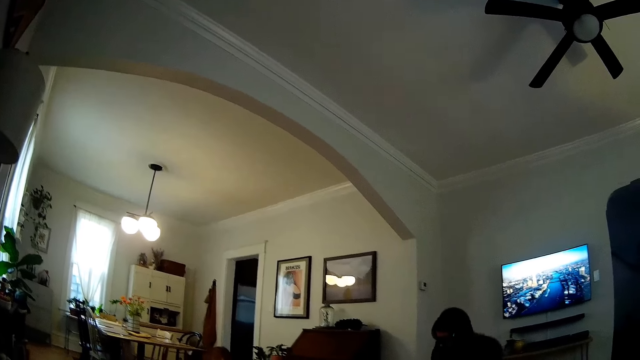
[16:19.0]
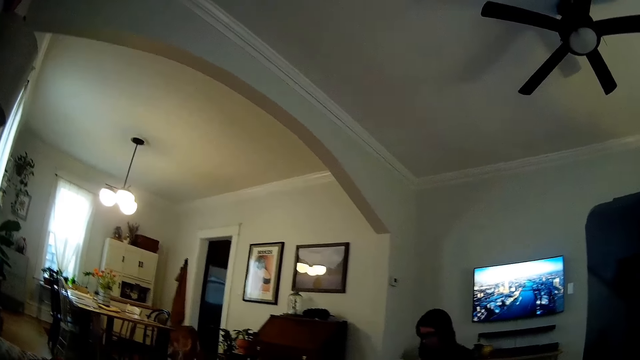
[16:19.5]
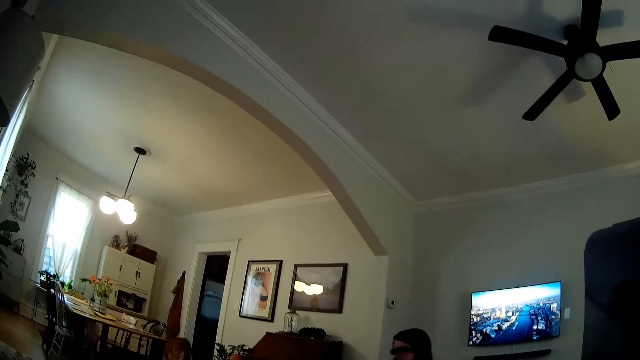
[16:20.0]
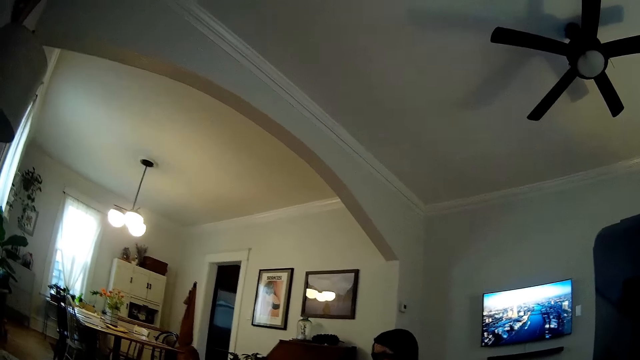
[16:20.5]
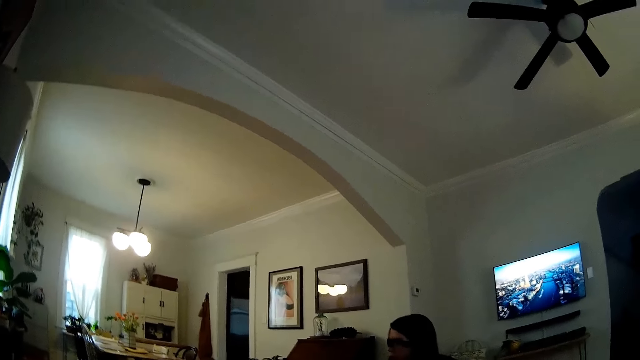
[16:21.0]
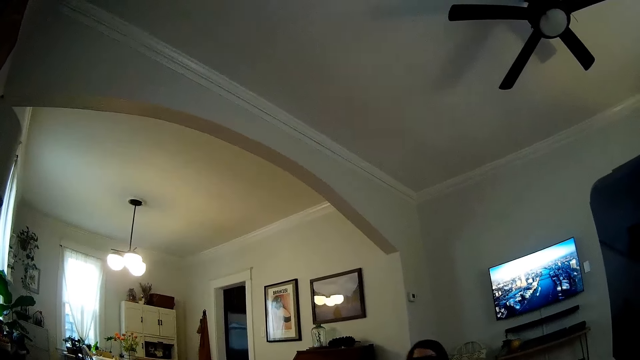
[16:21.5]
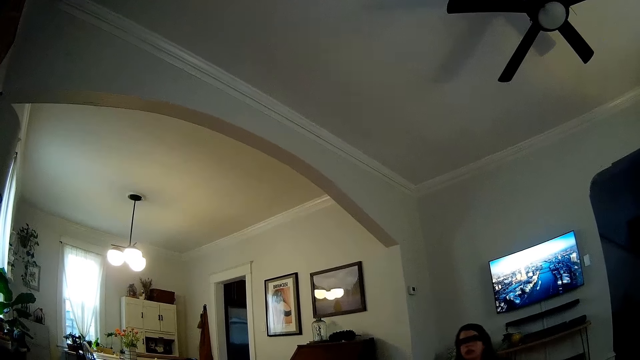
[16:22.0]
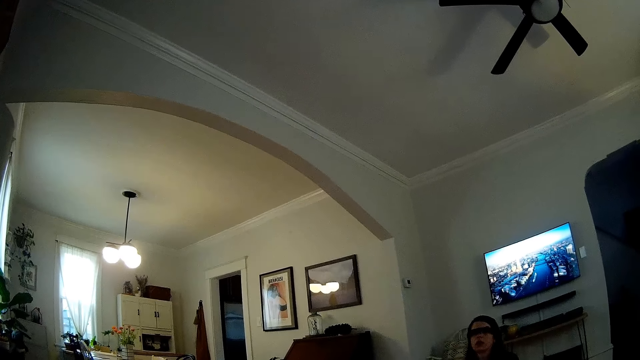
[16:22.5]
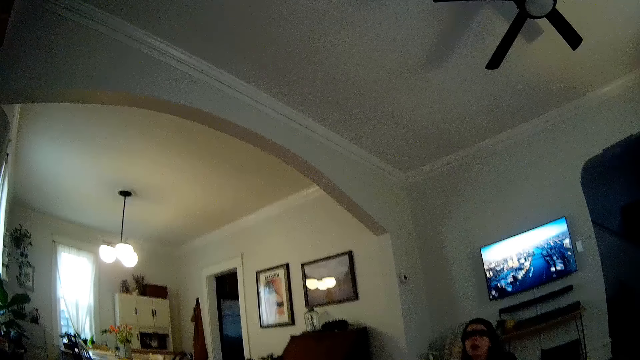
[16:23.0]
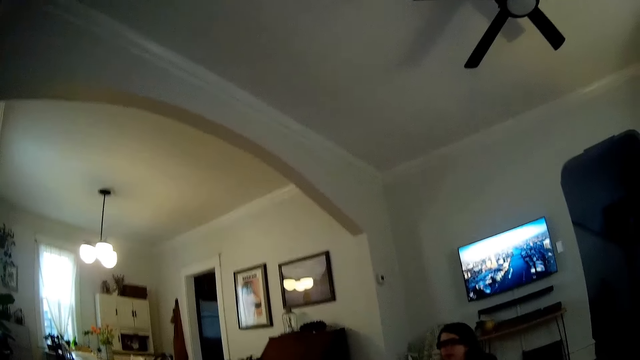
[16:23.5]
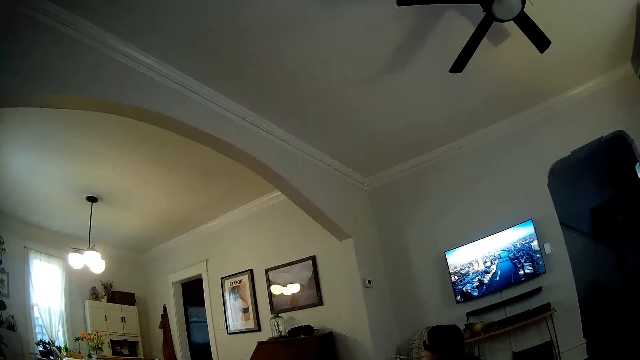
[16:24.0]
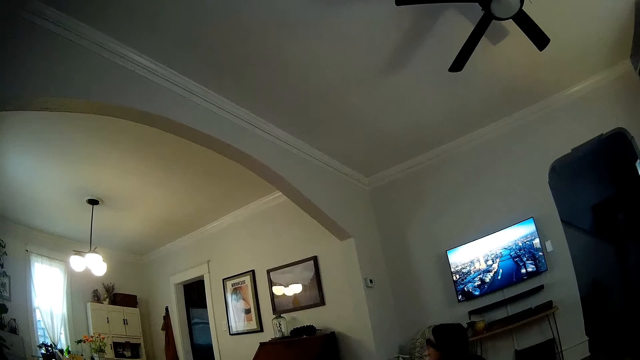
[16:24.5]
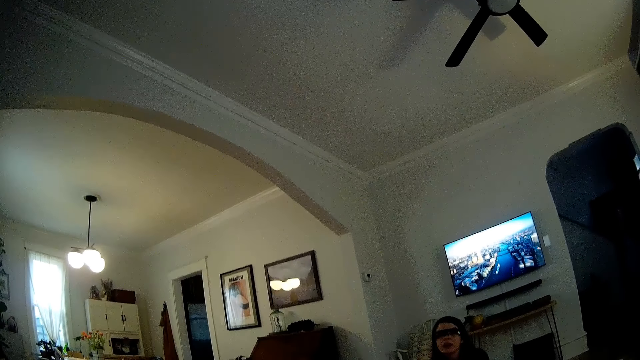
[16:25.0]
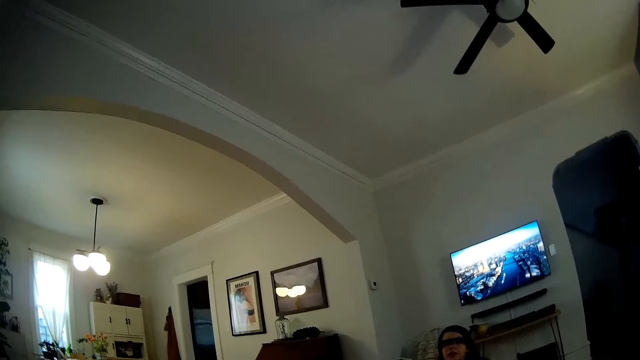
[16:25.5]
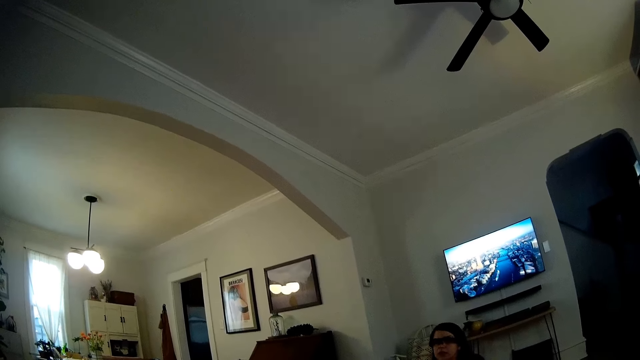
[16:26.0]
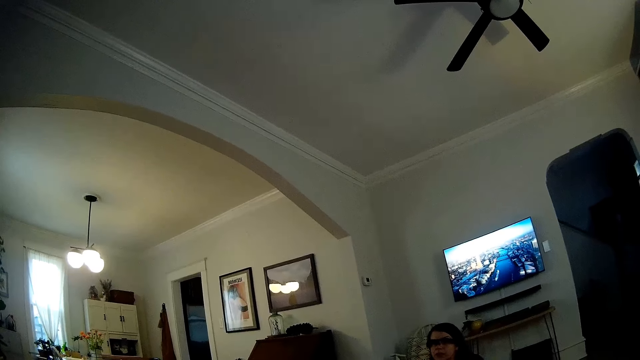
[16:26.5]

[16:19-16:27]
The woman sits on the floor. She kneels on the floor. The camera wearer interacts with the woman.

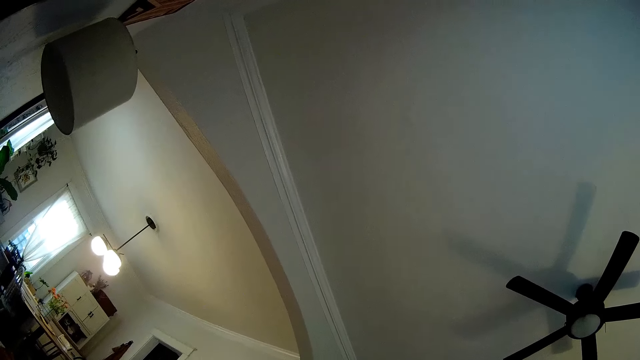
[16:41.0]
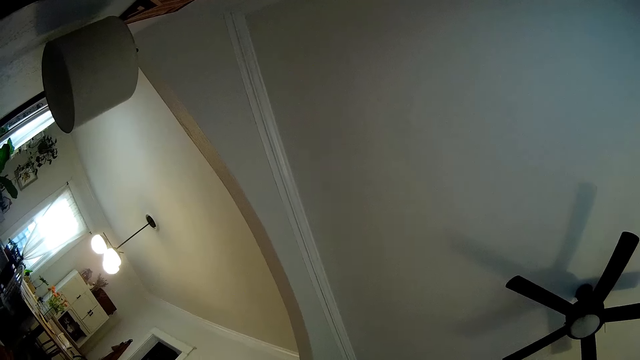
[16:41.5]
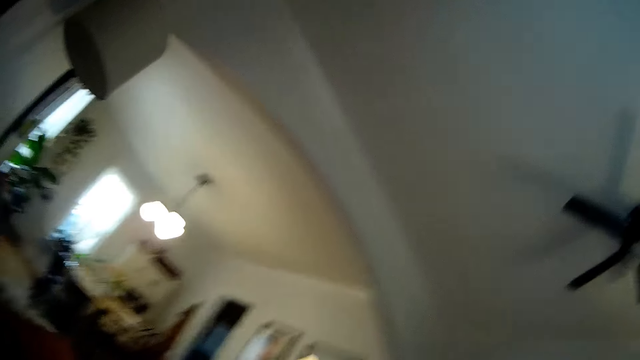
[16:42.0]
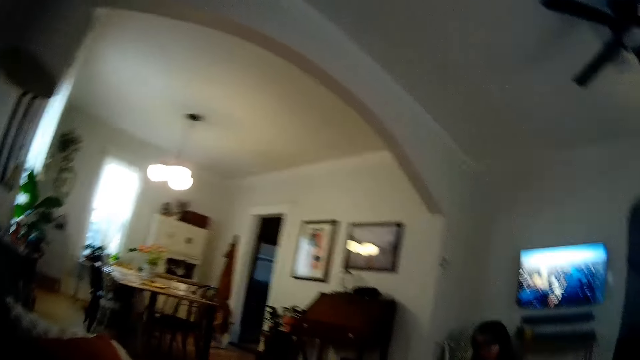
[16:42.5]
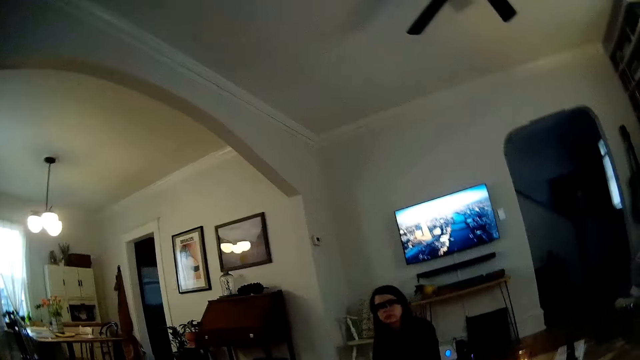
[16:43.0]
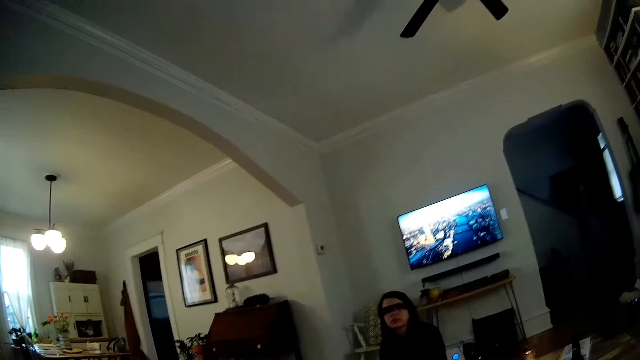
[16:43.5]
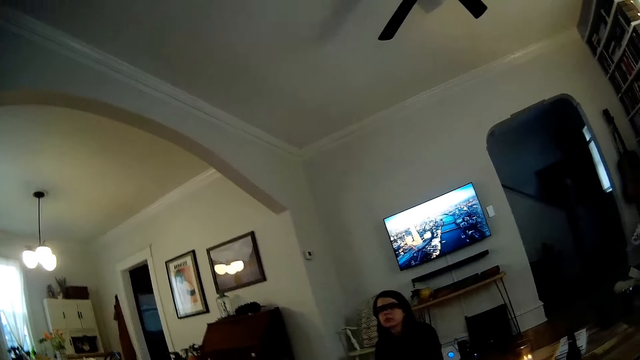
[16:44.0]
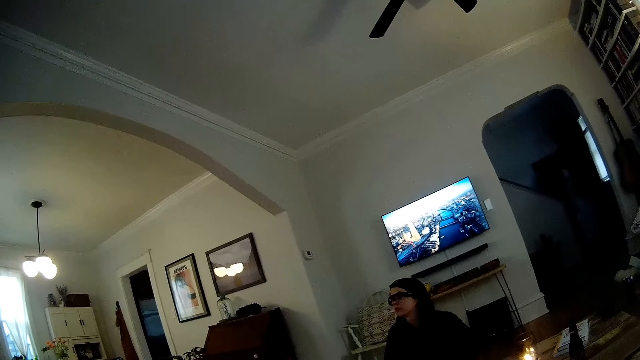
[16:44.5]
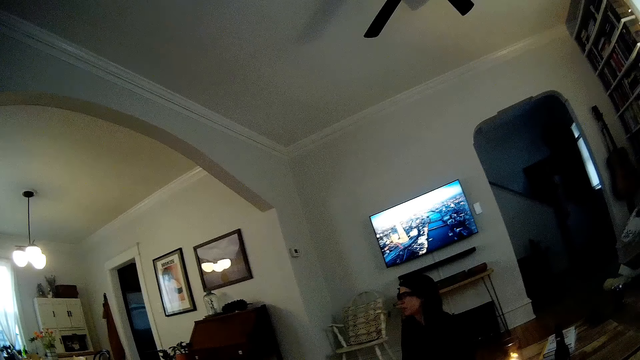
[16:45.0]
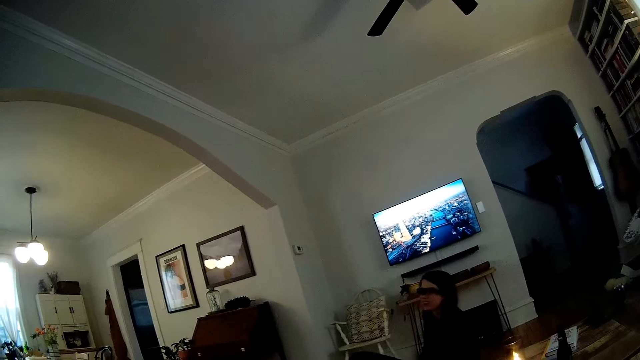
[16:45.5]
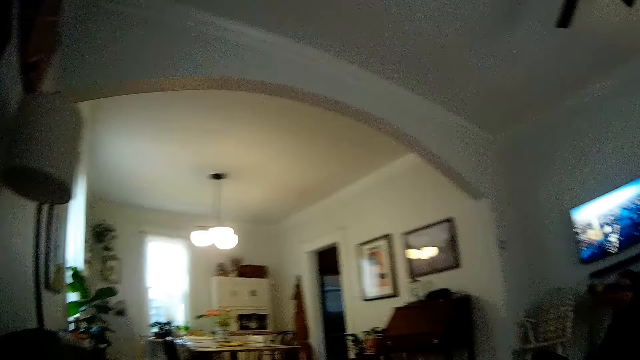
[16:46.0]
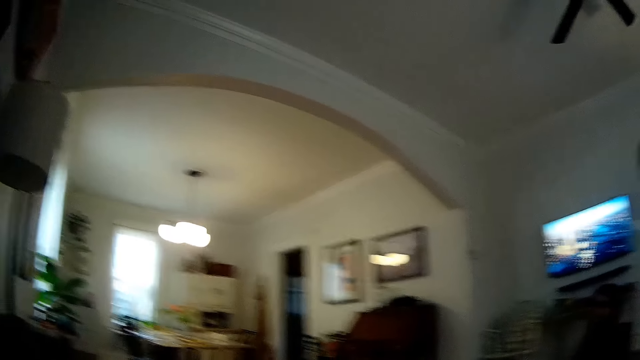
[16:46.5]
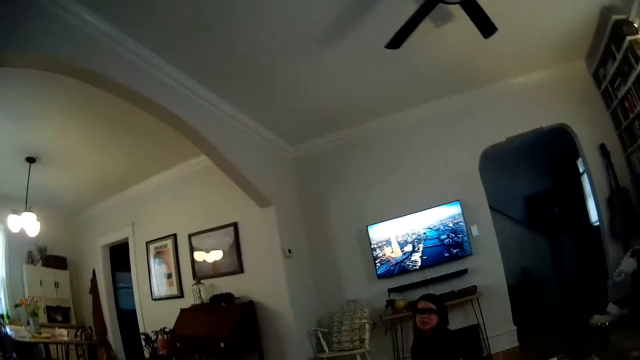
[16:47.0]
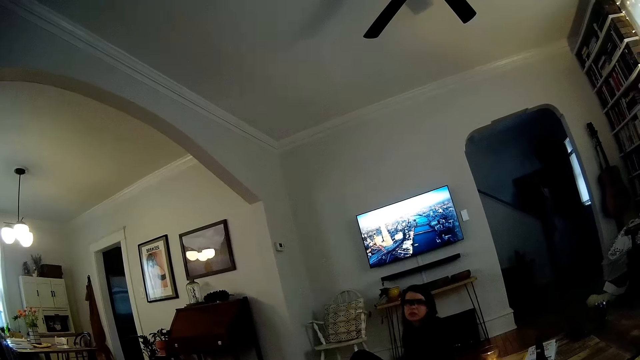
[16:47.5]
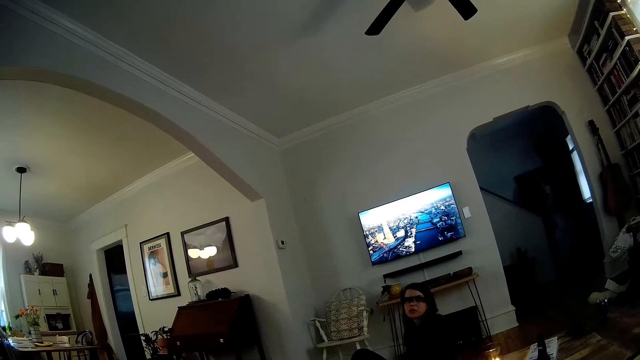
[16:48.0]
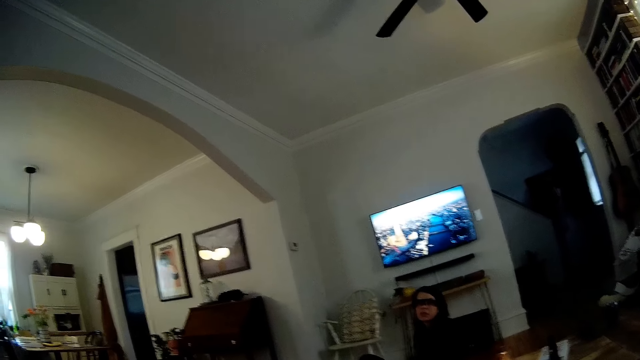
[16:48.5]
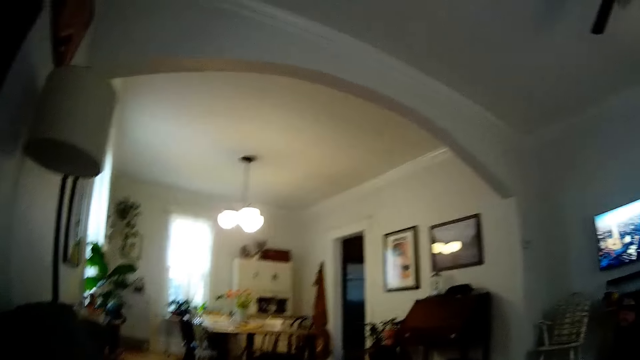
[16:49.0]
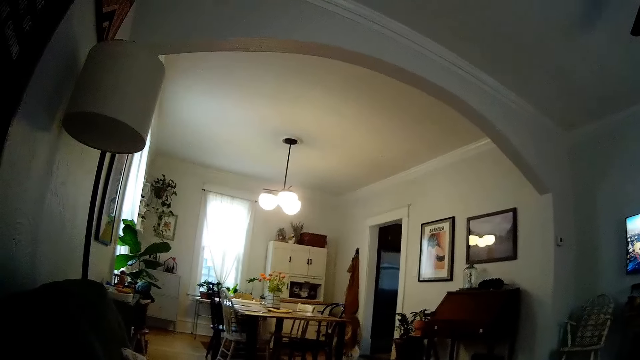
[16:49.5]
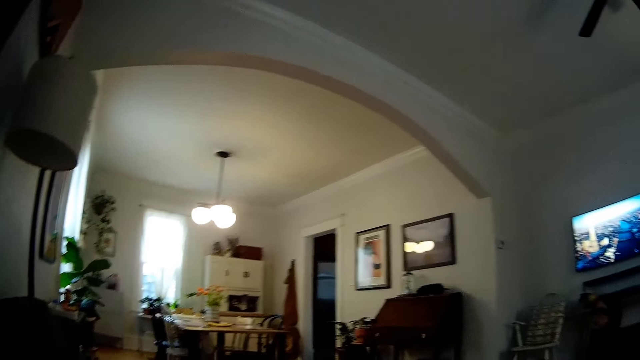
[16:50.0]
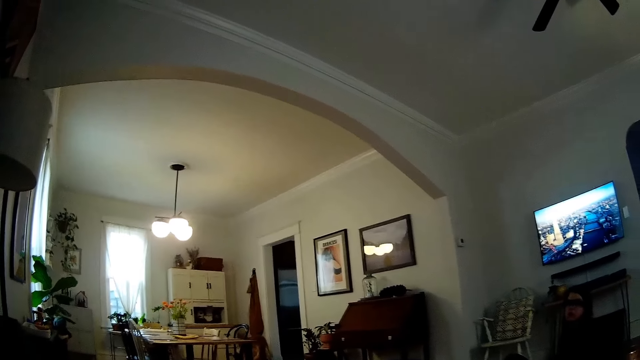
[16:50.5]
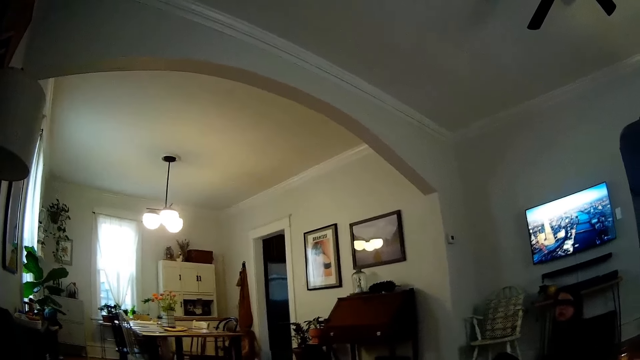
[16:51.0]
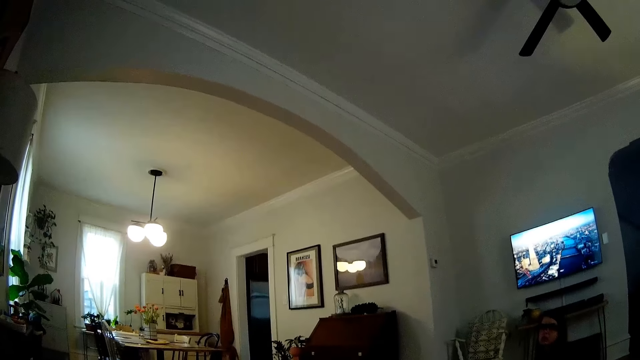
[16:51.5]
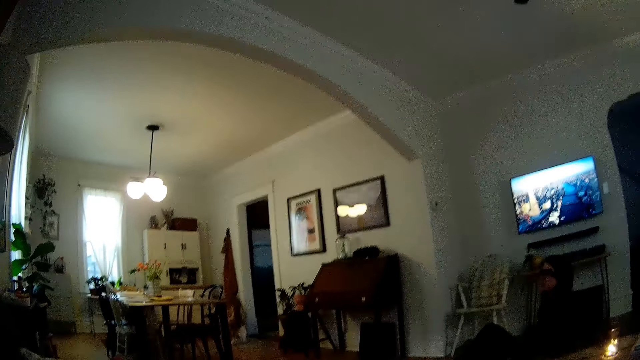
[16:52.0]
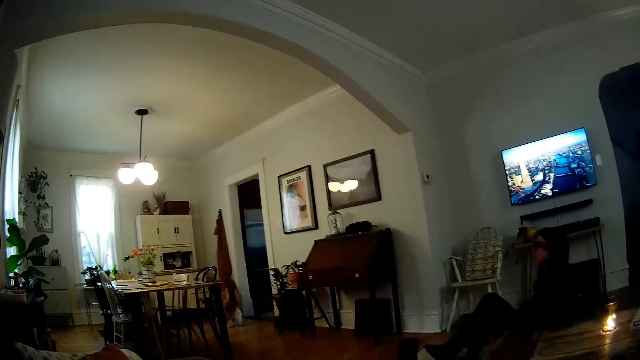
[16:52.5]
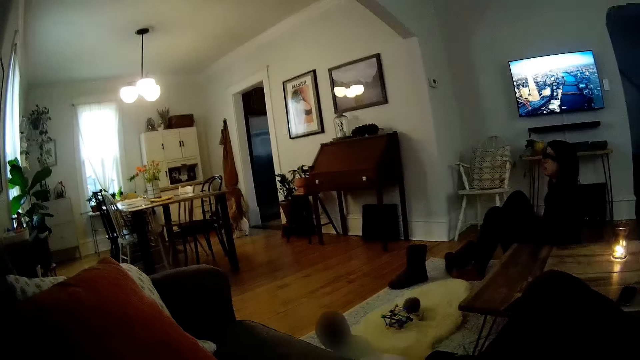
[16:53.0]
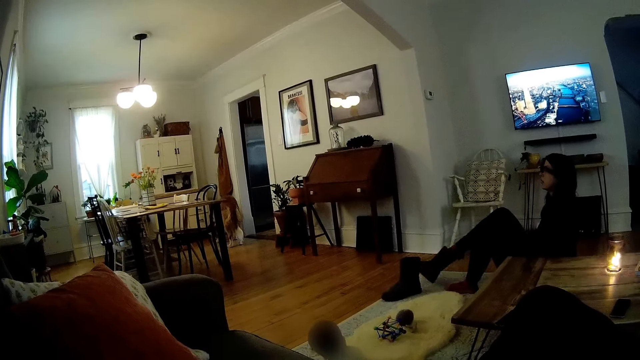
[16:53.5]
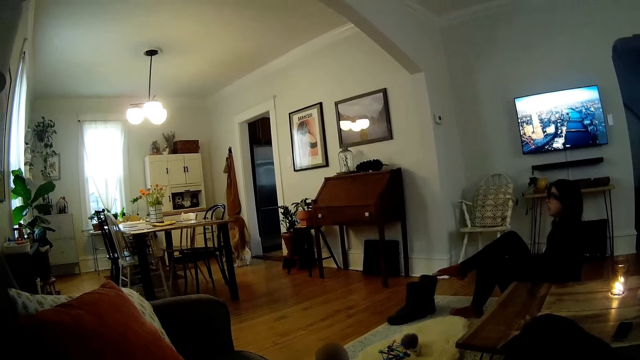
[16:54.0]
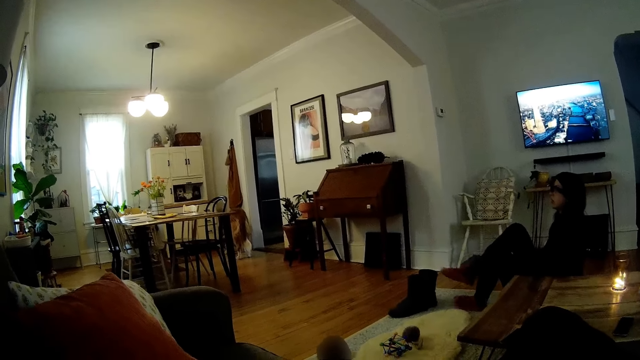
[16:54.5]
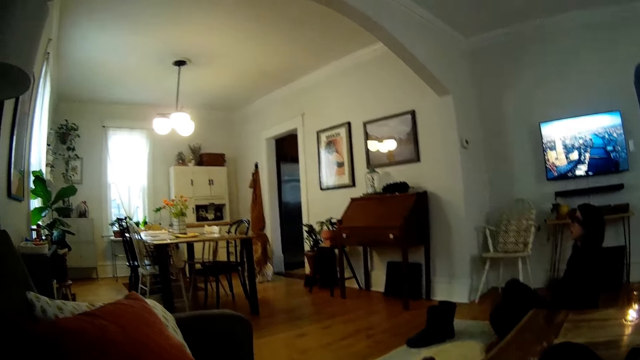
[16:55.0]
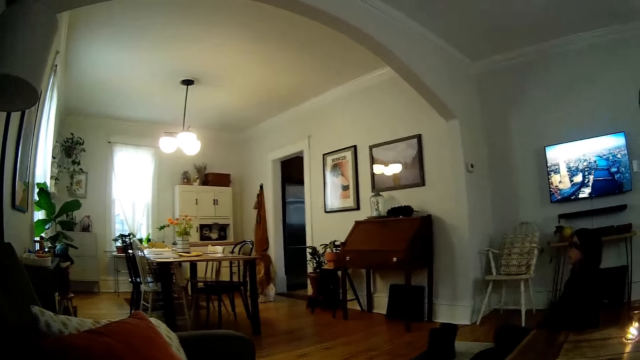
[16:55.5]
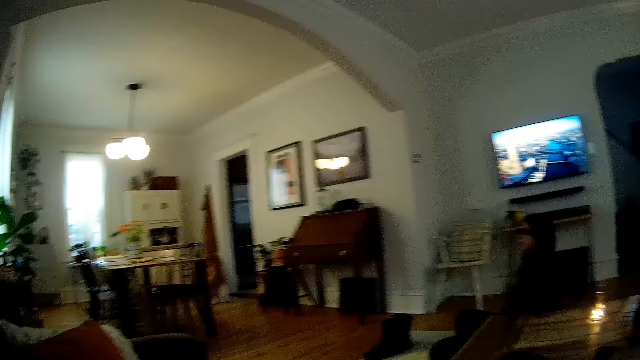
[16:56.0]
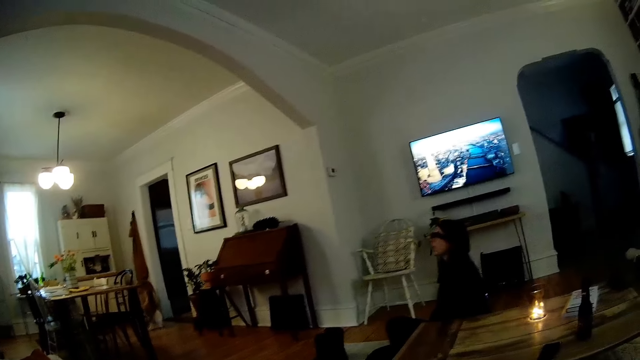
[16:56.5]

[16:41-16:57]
The camera wearer interacts with the woman. The woman sits on the floor. She removes her shoes on the floor. She folds her legs.
